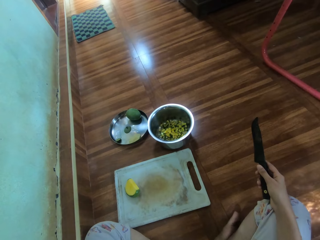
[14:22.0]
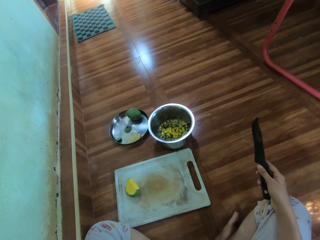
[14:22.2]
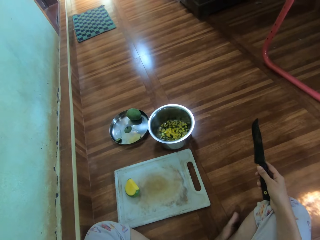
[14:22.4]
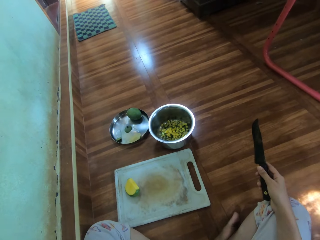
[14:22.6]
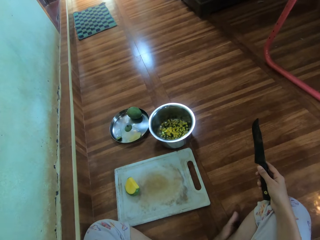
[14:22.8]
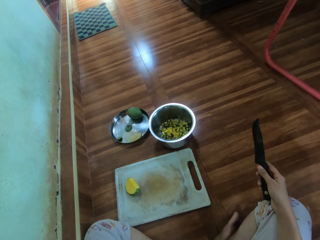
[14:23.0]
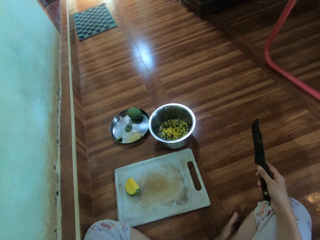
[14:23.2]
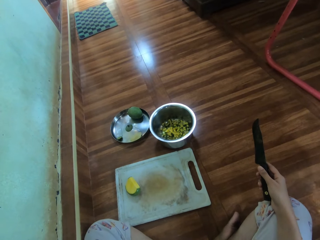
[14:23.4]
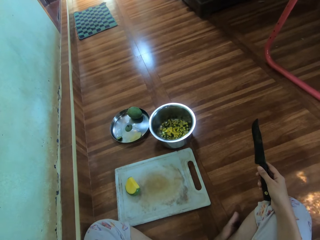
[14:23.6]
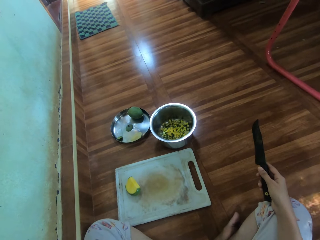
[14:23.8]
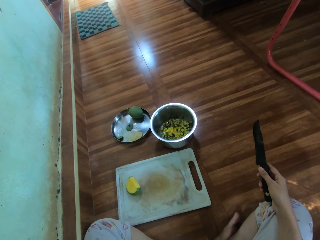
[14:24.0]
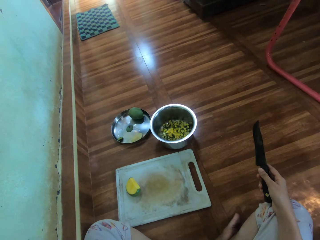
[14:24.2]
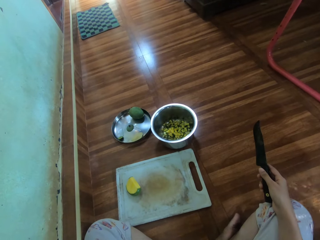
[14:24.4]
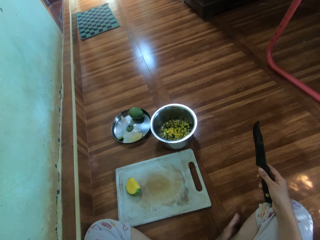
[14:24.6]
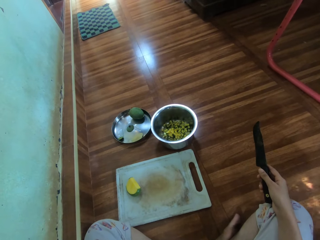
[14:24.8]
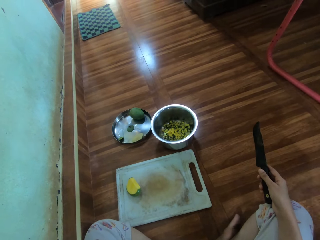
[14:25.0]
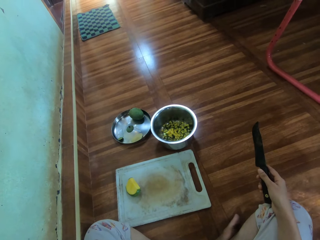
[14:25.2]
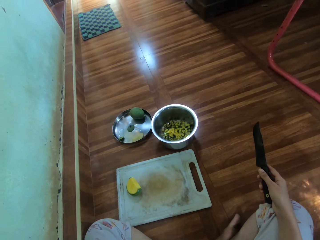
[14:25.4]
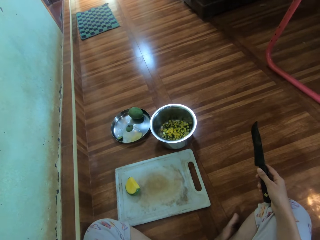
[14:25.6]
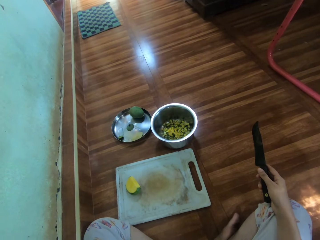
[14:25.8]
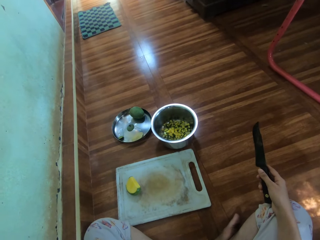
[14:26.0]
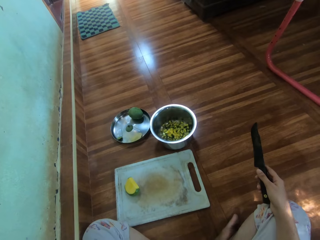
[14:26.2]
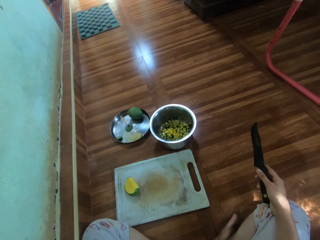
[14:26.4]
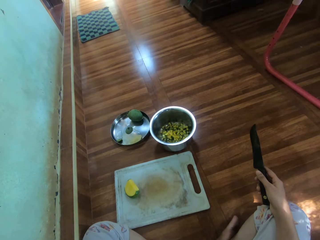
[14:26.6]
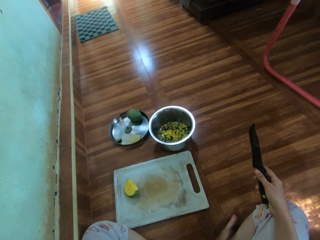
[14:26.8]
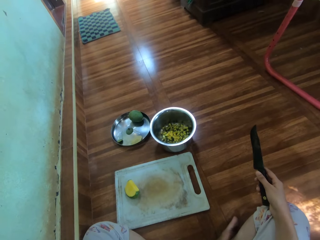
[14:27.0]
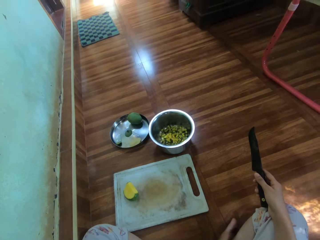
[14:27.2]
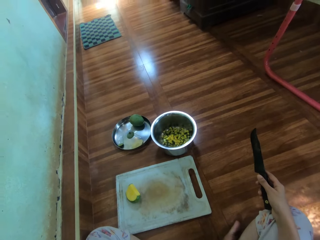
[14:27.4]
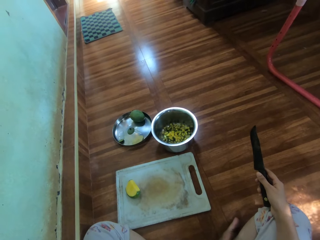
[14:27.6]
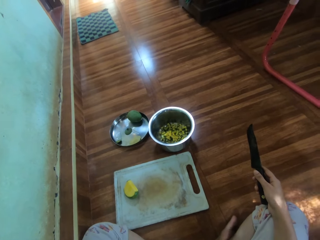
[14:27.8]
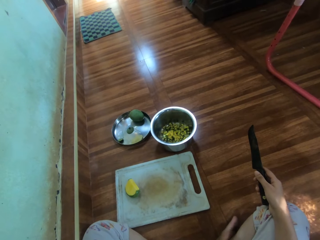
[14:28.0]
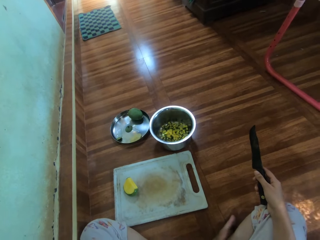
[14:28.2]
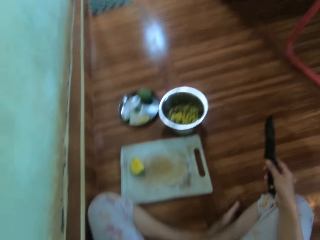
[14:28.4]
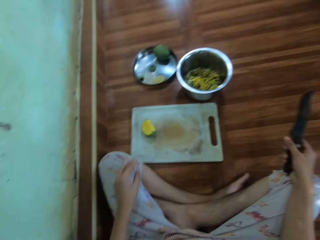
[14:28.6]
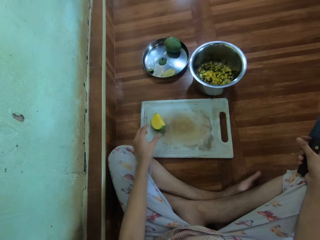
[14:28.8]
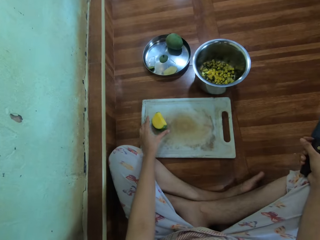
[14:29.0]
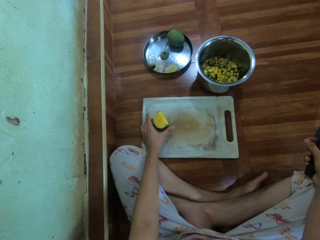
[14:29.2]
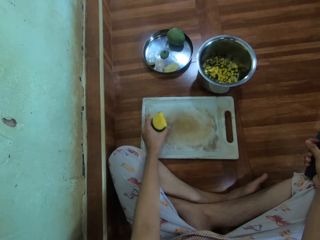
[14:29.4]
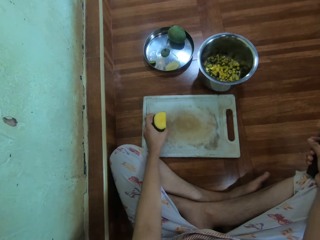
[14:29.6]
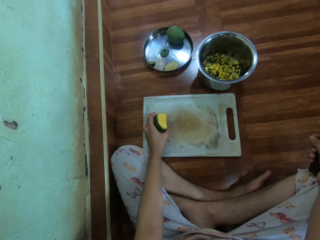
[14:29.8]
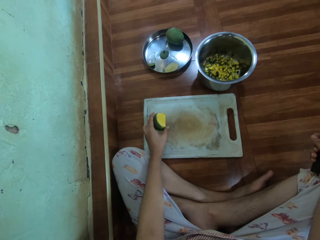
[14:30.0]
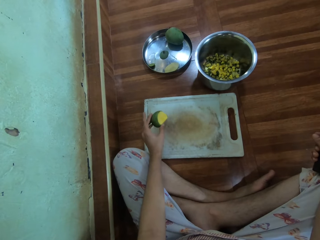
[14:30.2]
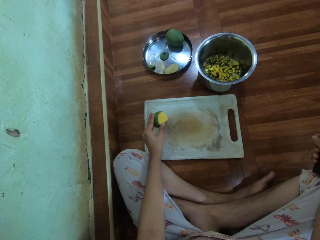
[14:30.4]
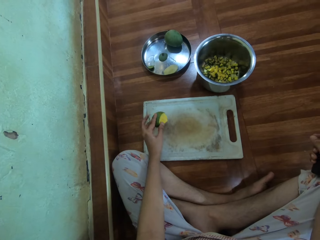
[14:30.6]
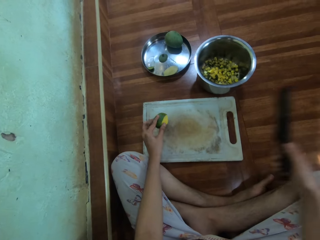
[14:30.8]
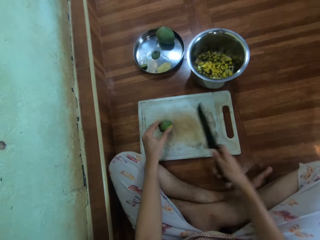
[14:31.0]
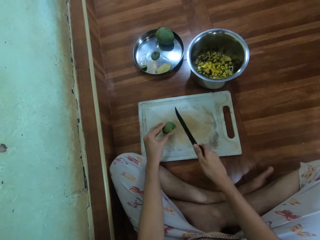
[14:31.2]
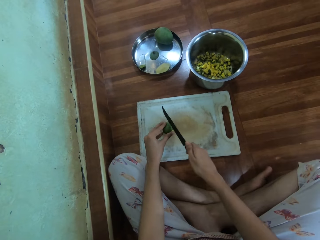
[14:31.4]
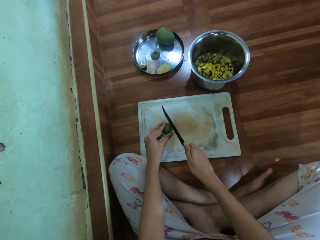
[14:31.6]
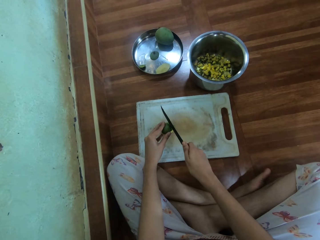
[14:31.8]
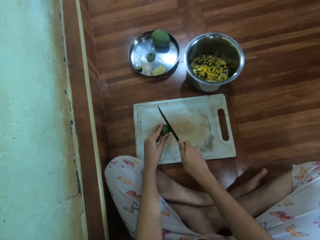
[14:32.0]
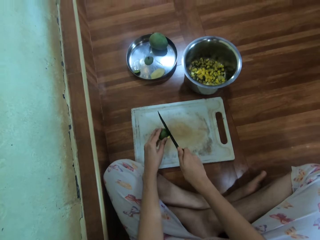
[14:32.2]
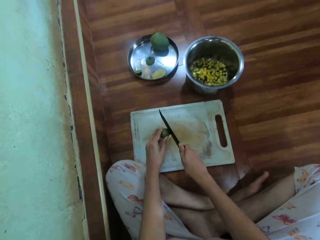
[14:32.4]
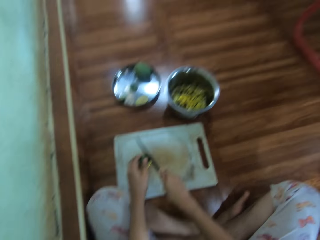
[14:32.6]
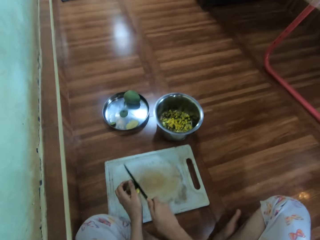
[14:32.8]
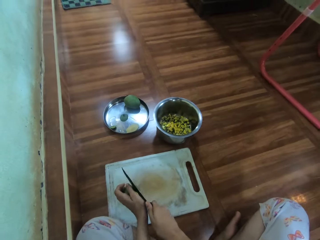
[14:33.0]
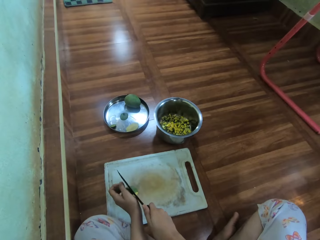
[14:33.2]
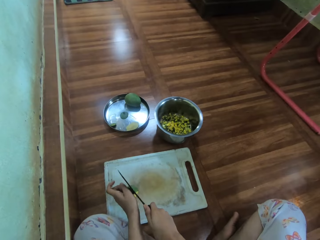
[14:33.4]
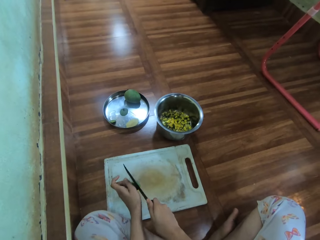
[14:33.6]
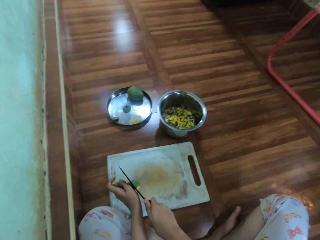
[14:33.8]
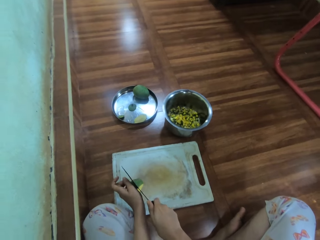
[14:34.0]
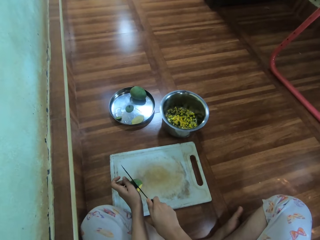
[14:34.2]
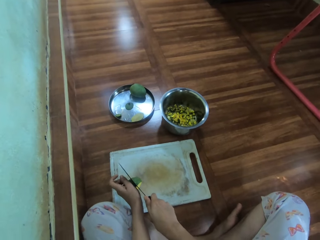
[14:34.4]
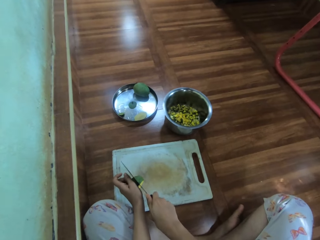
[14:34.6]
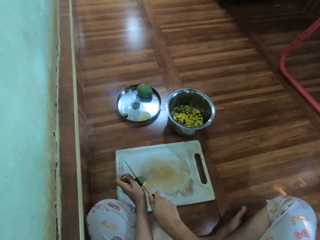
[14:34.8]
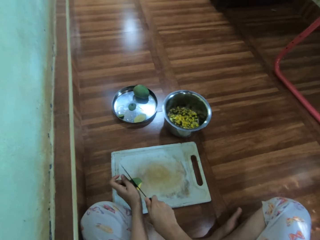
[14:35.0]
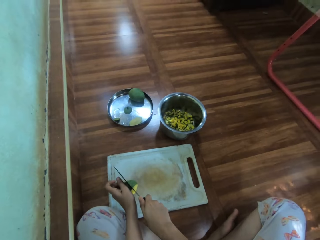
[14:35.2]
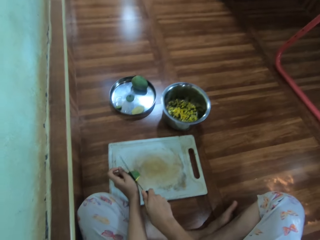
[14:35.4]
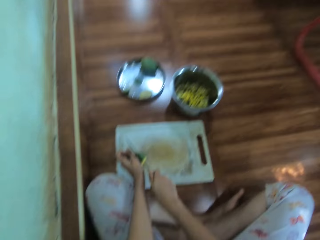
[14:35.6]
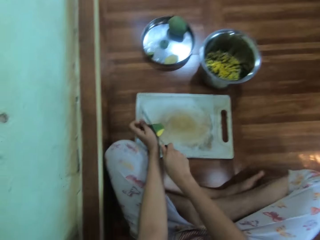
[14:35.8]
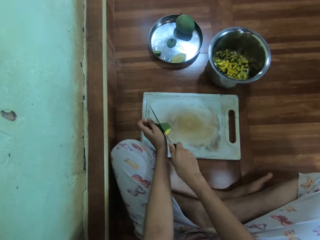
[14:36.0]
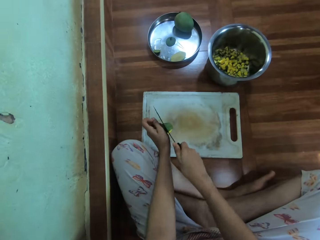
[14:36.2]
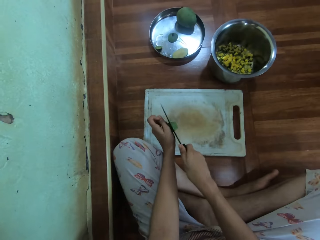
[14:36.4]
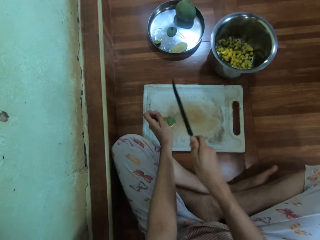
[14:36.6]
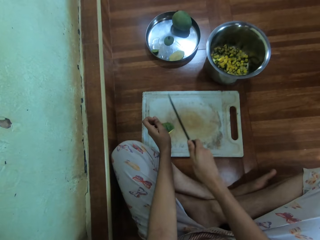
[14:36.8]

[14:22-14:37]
The camera wearer adjusts the mango. They pick the mango. They hold the mango. They cut the mango with a knife.

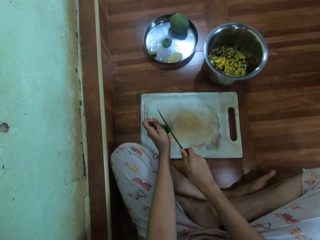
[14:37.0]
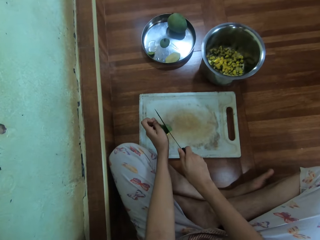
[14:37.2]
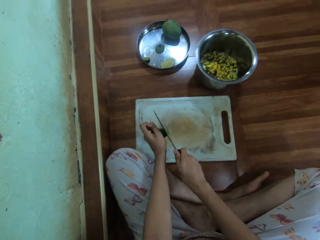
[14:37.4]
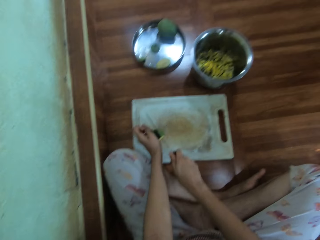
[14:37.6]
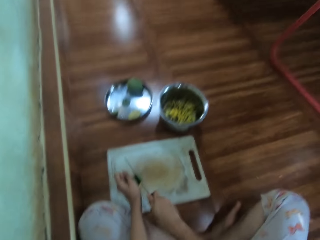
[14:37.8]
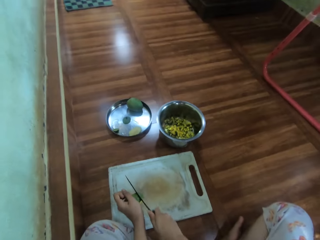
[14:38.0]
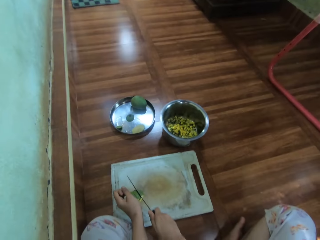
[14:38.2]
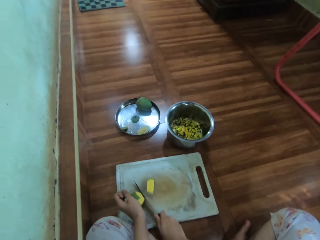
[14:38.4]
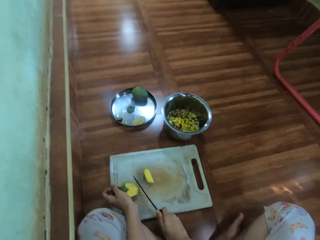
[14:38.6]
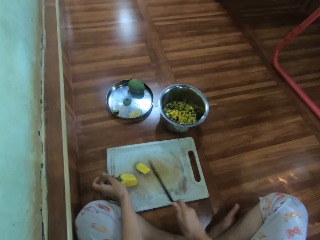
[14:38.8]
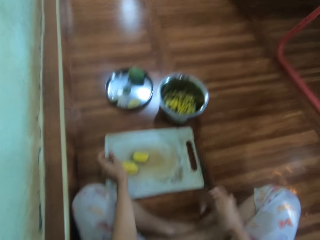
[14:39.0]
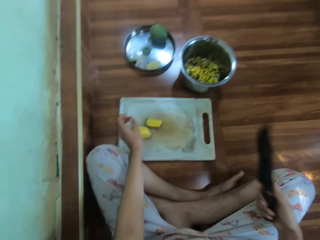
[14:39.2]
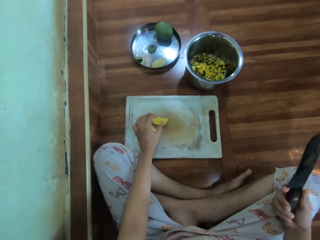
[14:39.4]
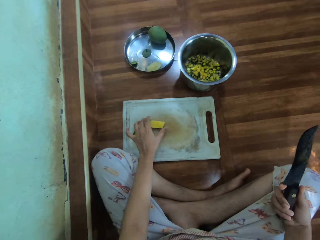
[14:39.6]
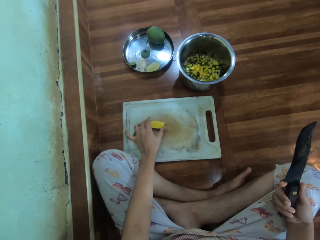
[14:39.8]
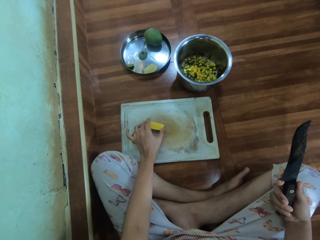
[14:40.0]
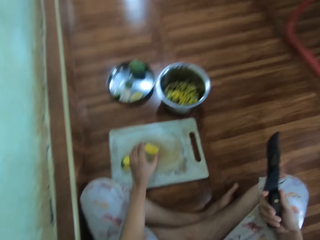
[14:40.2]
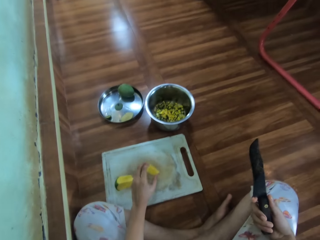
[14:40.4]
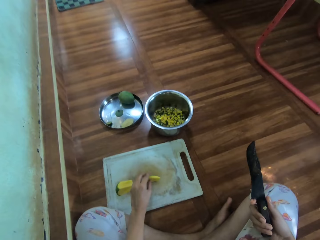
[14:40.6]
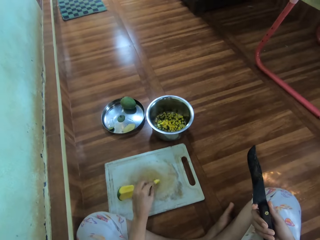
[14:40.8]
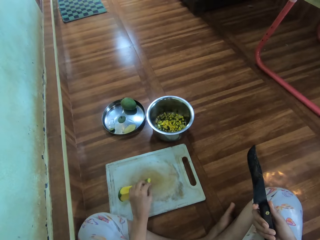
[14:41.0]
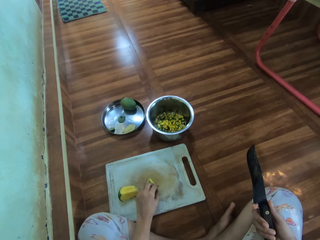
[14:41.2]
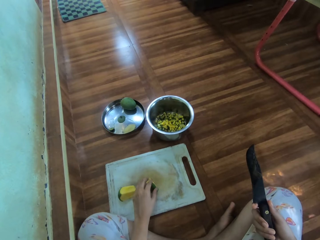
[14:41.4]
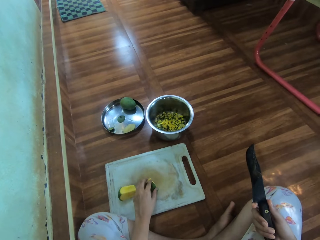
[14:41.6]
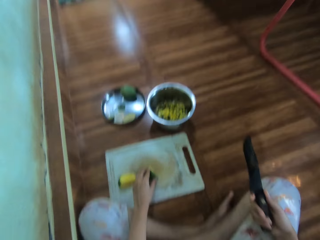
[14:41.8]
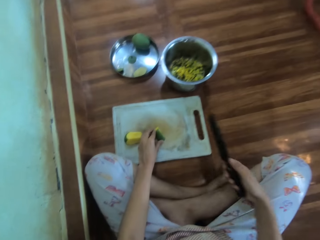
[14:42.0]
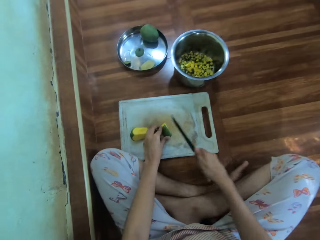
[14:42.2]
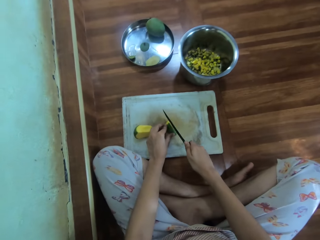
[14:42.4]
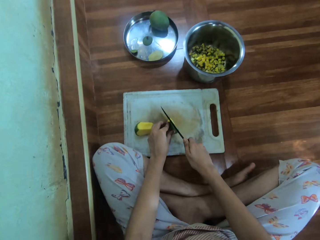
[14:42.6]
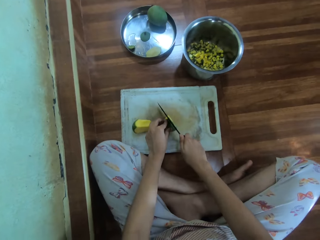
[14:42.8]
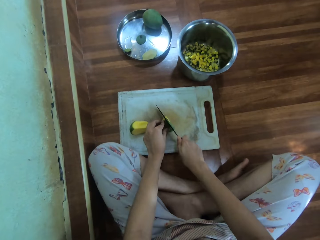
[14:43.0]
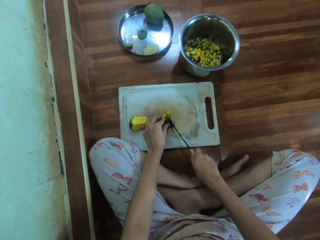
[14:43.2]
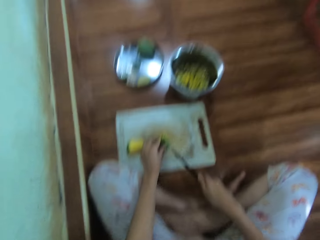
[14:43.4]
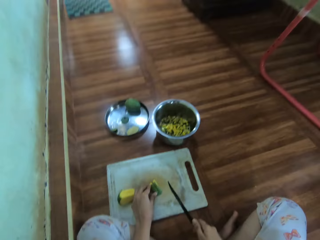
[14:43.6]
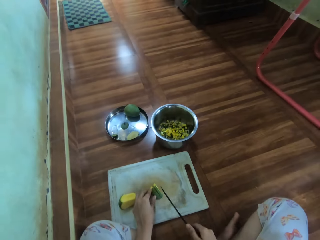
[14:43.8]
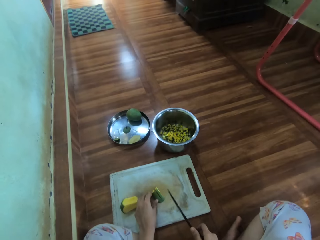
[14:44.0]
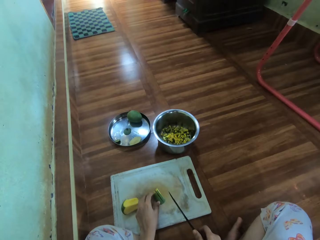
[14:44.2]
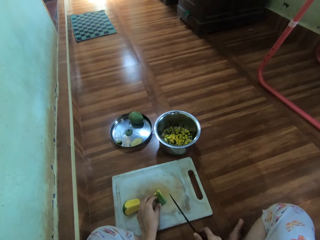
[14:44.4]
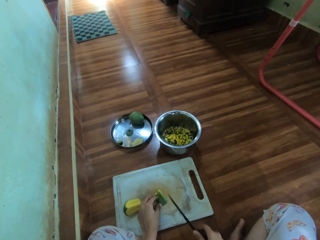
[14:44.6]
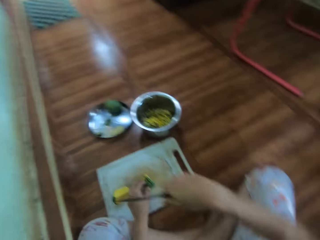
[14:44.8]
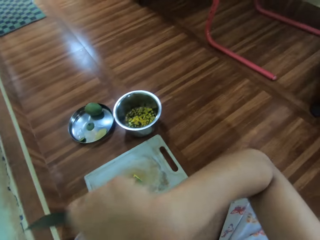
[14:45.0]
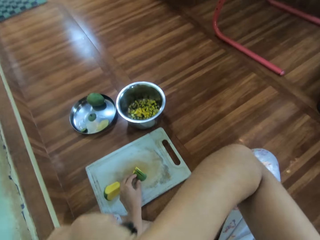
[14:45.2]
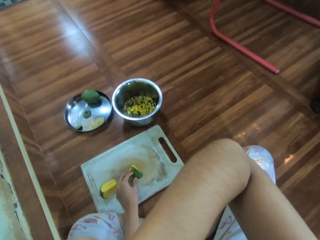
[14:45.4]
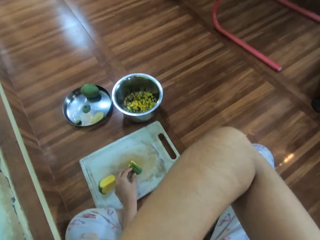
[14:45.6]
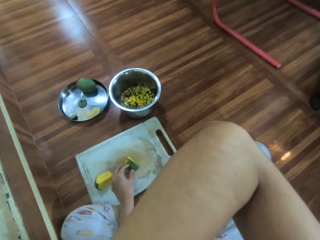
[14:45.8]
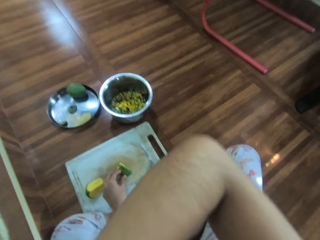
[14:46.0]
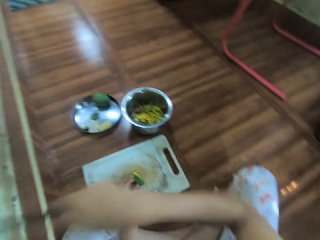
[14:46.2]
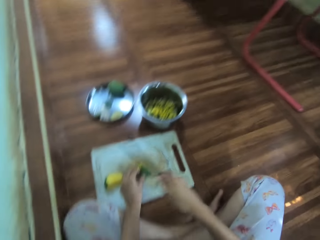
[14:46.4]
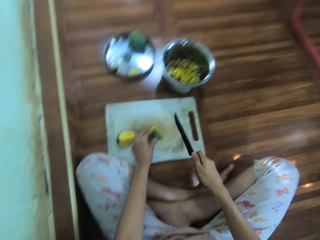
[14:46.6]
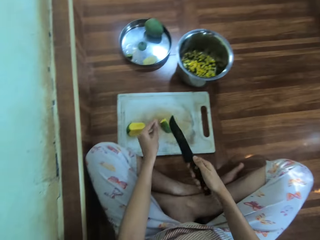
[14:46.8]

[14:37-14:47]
The camera wearer picks up a small piece of mango. She adjusts the piece of mango. She holds the mango. She cuts the mango with a knife. She moves her hand.
